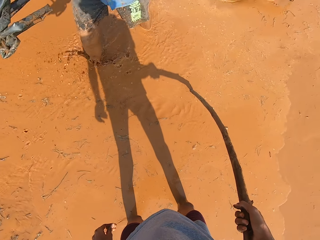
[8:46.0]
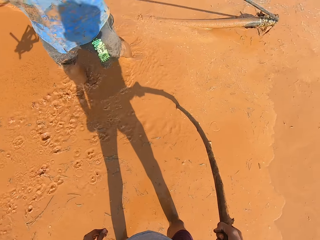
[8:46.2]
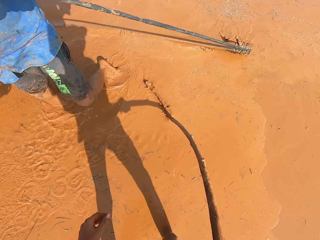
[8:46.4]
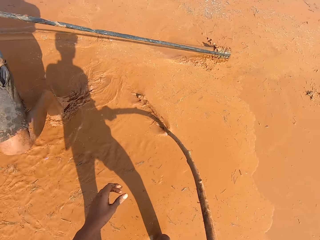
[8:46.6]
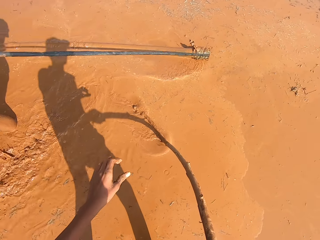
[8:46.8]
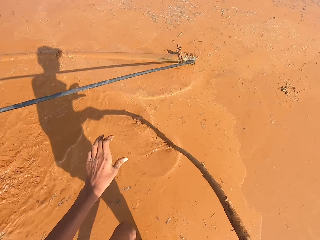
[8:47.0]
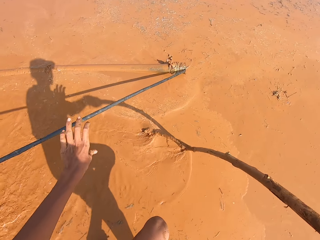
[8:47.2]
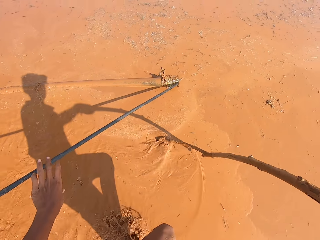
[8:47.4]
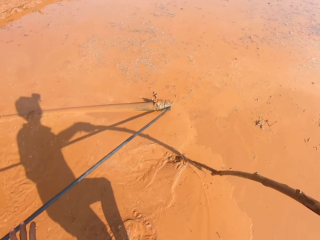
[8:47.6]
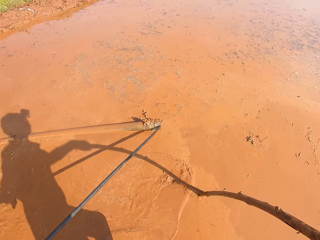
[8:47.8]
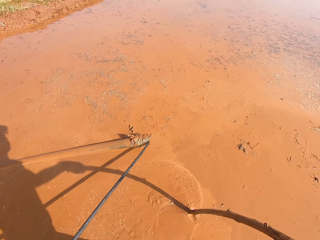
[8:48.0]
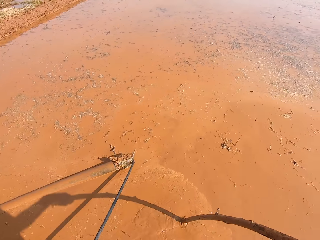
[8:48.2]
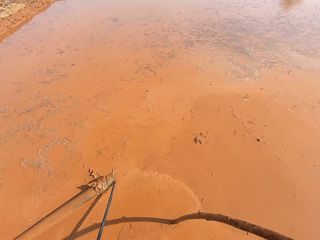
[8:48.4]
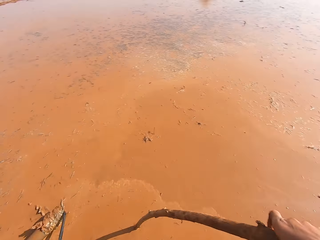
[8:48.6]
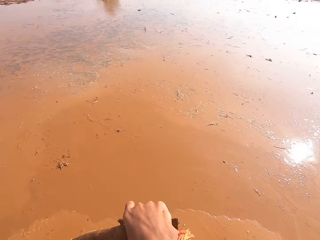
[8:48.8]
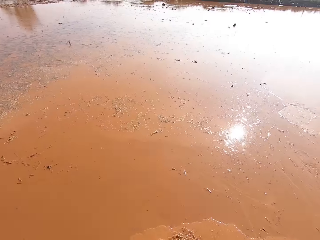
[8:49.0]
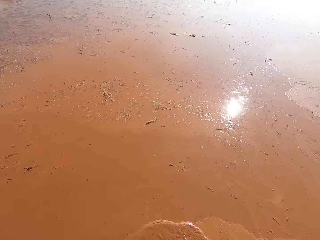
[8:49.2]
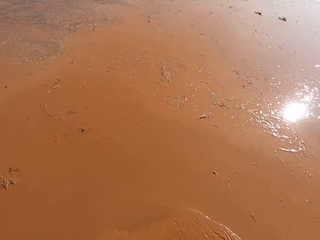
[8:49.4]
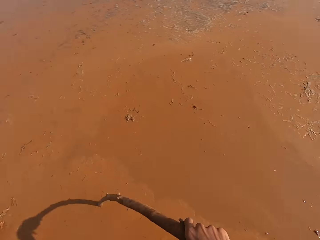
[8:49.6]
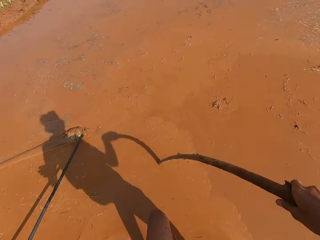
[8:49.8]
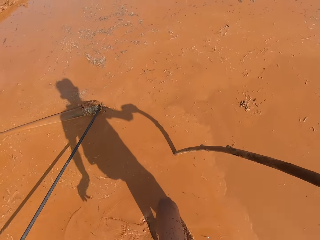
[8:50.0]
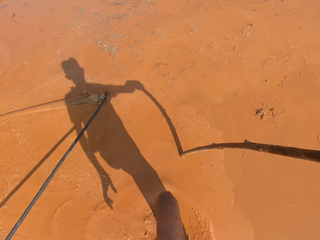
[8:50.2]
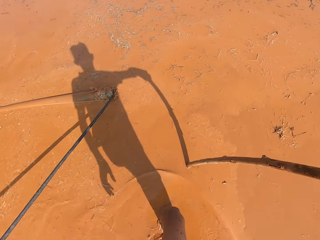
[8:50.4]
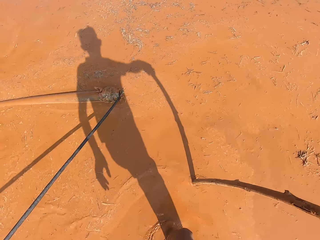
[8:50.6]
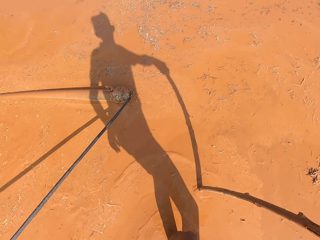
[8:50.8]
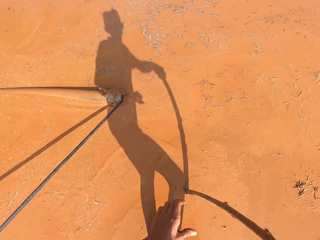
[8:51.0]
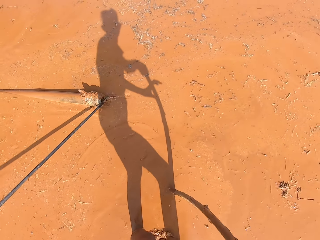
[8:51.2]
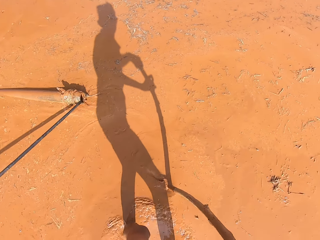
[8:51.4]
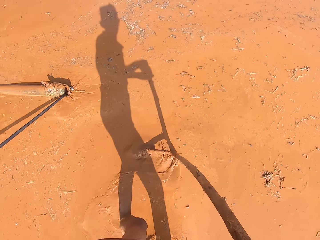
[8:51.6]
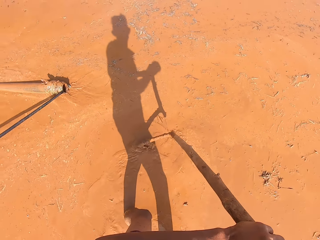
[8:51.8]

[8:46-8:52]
The man walks through the mud with the stick hooked with rods in both hands.

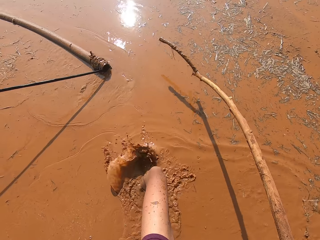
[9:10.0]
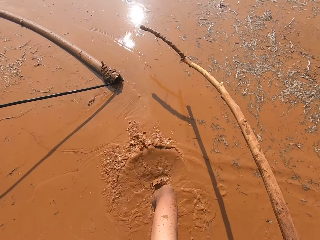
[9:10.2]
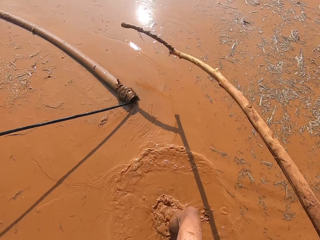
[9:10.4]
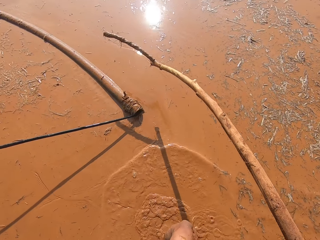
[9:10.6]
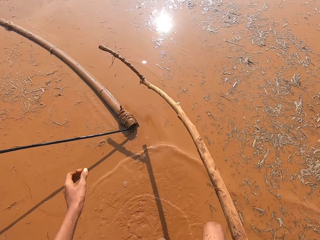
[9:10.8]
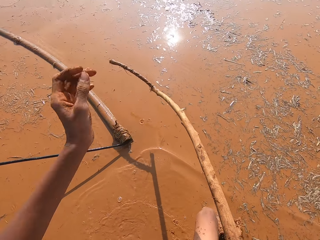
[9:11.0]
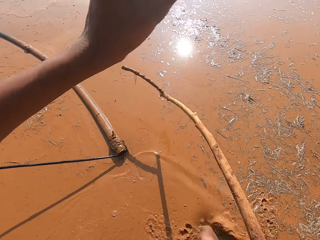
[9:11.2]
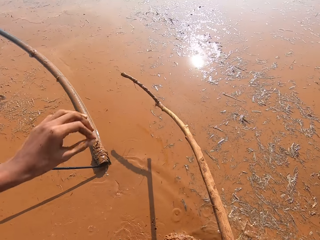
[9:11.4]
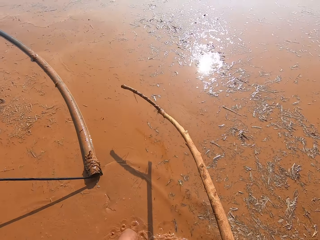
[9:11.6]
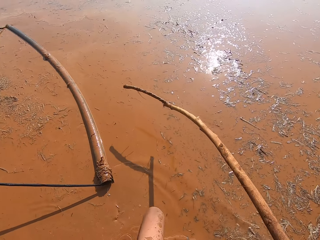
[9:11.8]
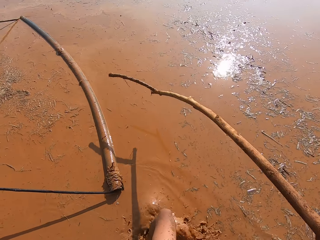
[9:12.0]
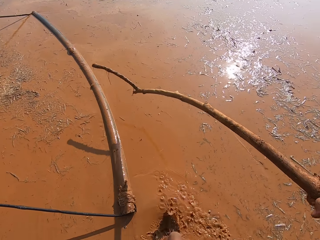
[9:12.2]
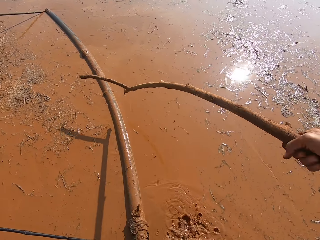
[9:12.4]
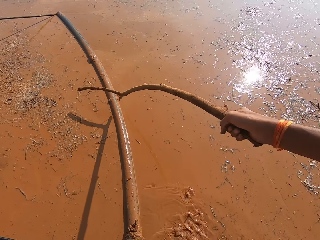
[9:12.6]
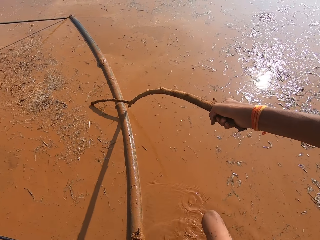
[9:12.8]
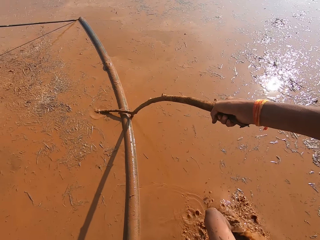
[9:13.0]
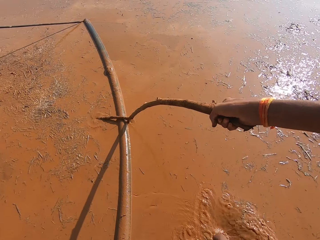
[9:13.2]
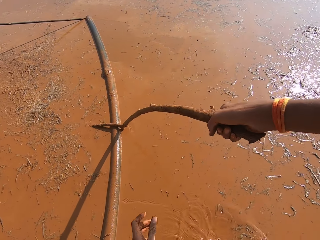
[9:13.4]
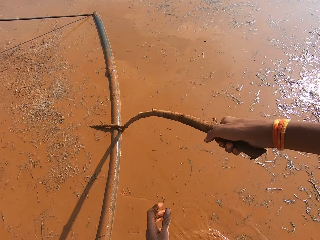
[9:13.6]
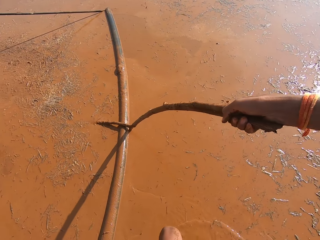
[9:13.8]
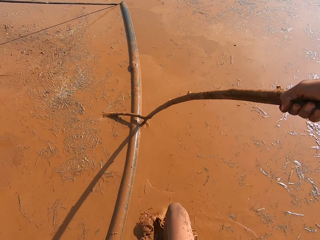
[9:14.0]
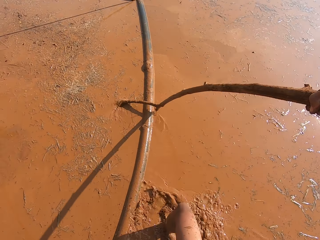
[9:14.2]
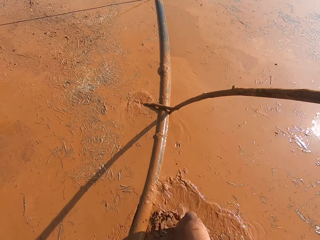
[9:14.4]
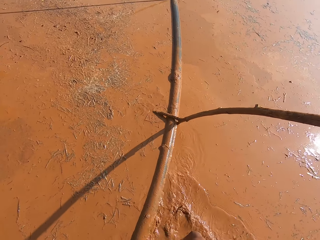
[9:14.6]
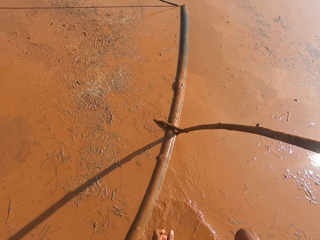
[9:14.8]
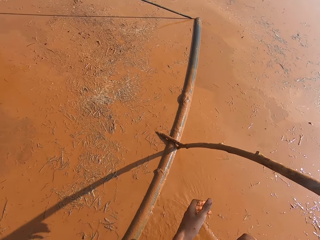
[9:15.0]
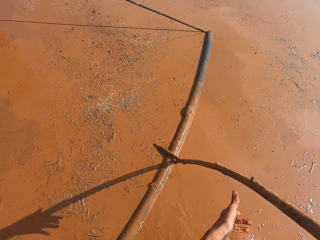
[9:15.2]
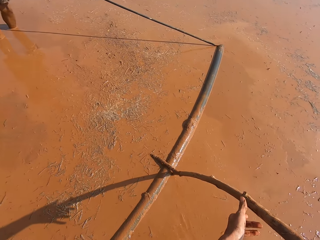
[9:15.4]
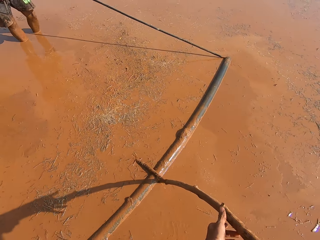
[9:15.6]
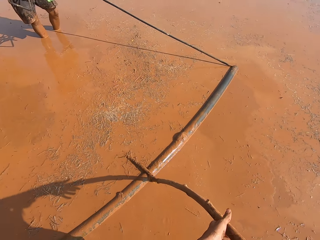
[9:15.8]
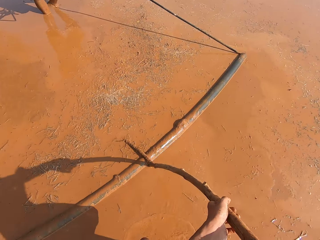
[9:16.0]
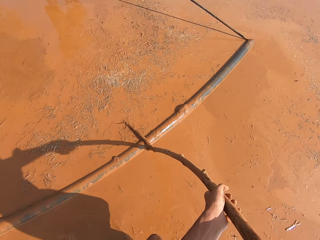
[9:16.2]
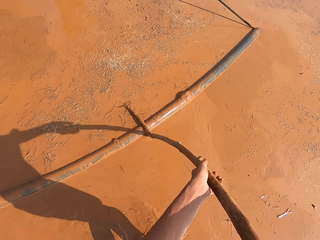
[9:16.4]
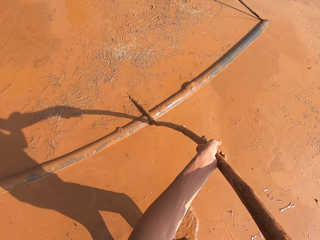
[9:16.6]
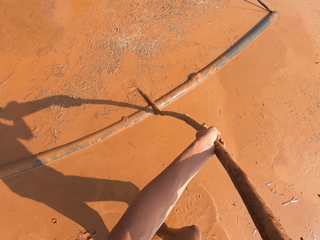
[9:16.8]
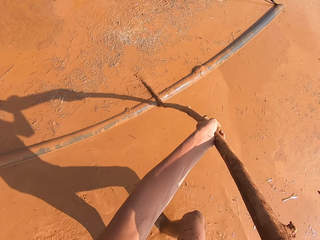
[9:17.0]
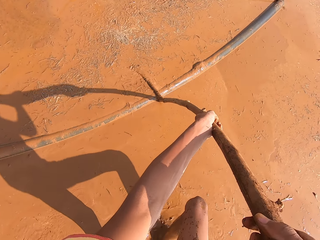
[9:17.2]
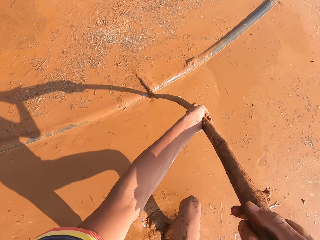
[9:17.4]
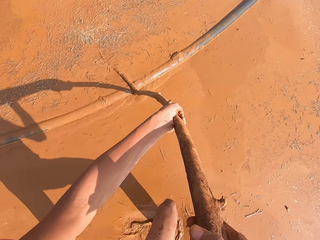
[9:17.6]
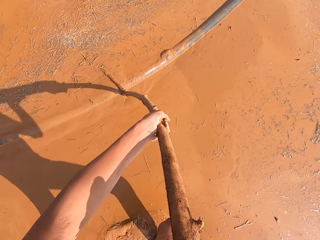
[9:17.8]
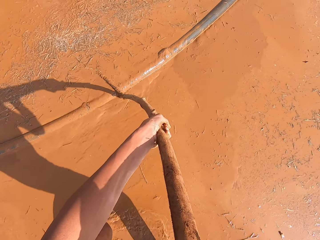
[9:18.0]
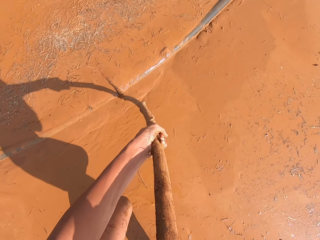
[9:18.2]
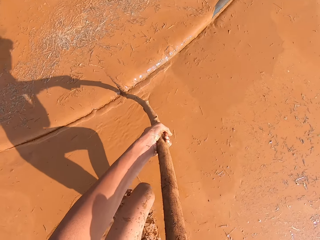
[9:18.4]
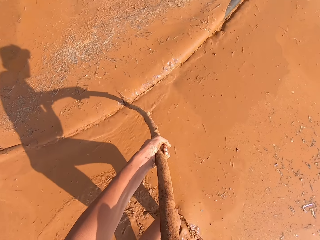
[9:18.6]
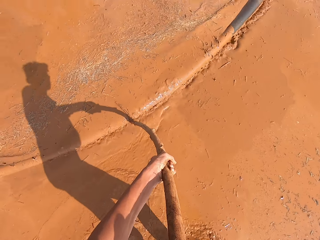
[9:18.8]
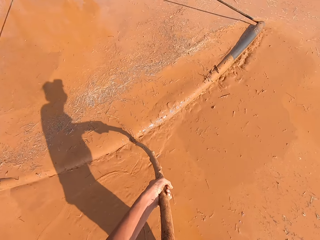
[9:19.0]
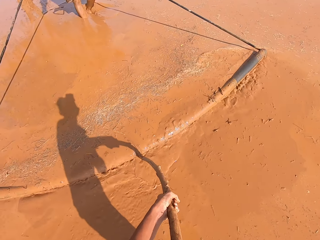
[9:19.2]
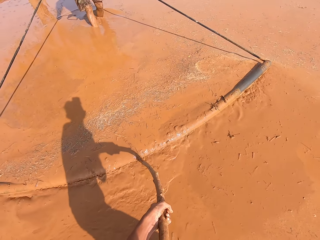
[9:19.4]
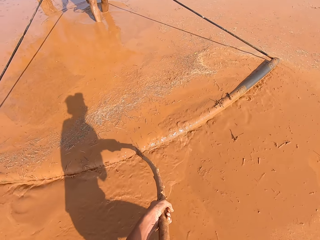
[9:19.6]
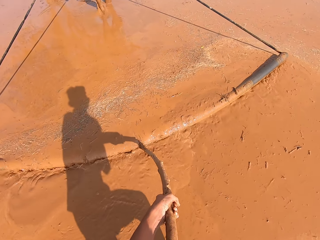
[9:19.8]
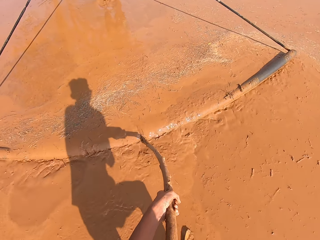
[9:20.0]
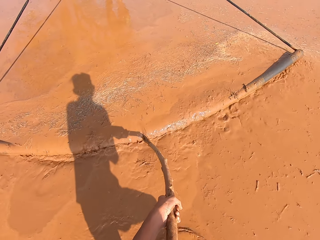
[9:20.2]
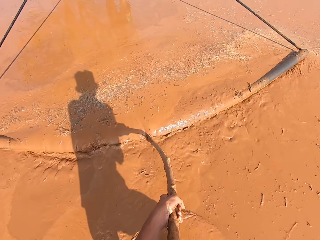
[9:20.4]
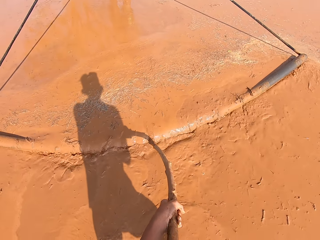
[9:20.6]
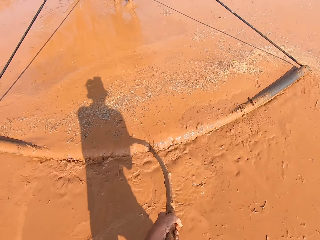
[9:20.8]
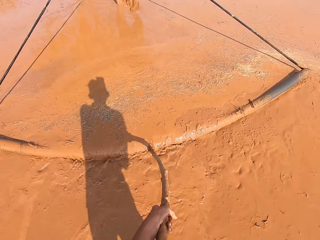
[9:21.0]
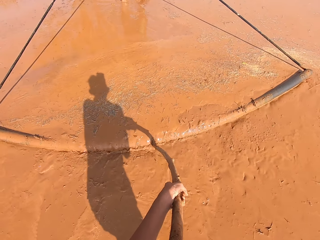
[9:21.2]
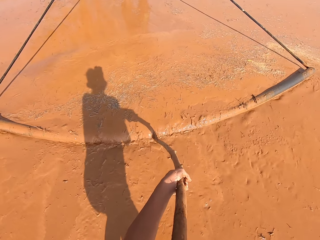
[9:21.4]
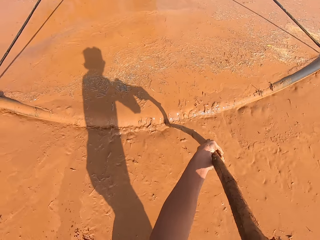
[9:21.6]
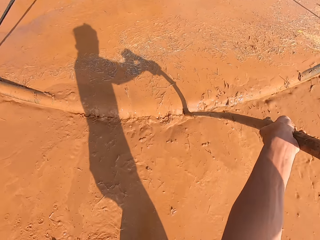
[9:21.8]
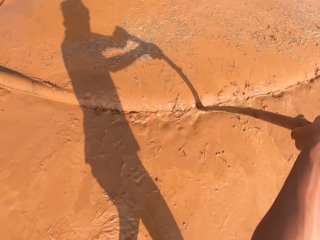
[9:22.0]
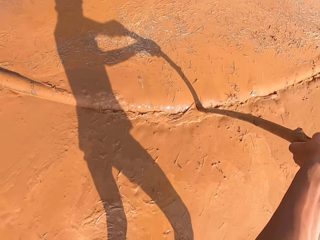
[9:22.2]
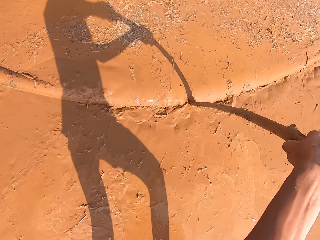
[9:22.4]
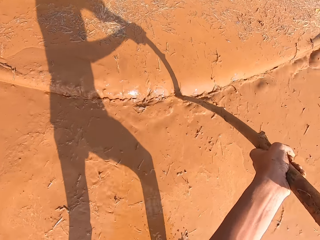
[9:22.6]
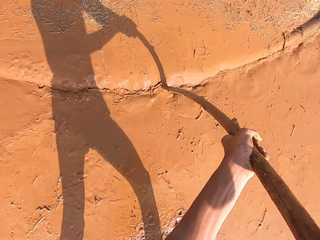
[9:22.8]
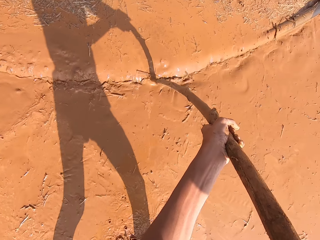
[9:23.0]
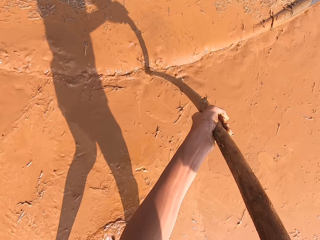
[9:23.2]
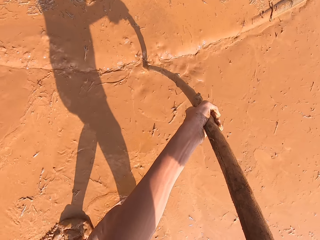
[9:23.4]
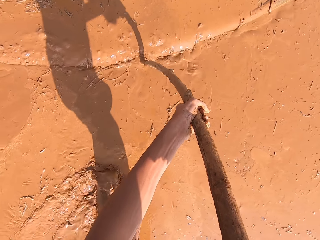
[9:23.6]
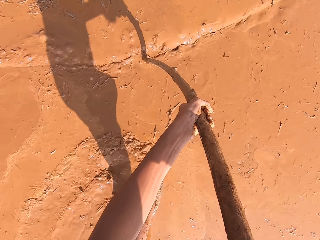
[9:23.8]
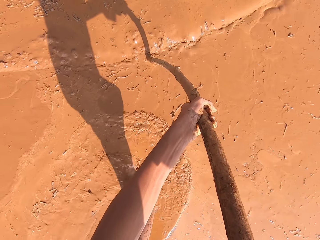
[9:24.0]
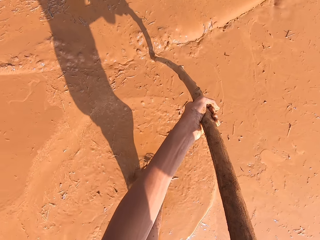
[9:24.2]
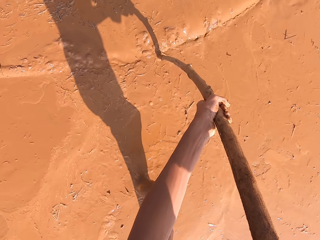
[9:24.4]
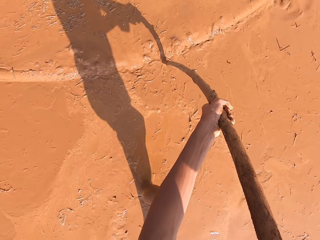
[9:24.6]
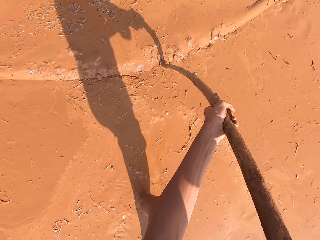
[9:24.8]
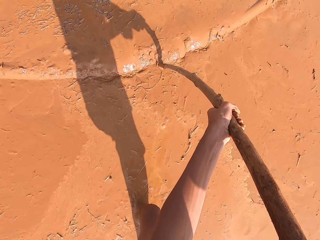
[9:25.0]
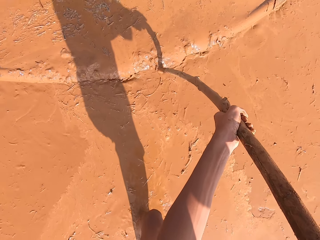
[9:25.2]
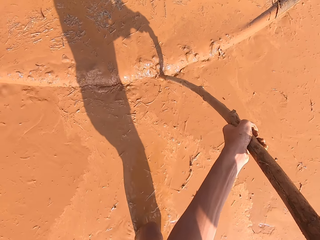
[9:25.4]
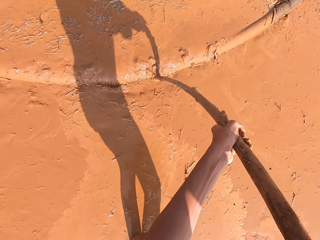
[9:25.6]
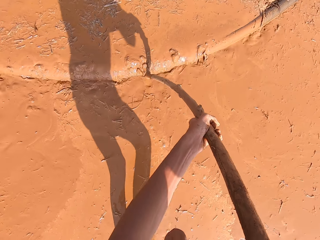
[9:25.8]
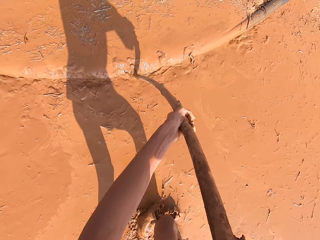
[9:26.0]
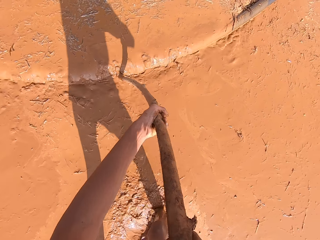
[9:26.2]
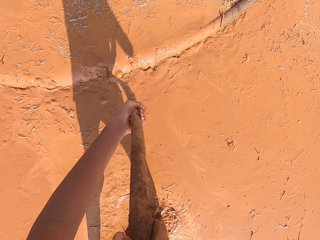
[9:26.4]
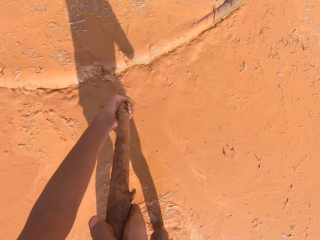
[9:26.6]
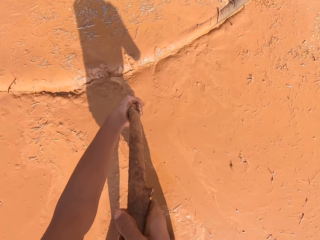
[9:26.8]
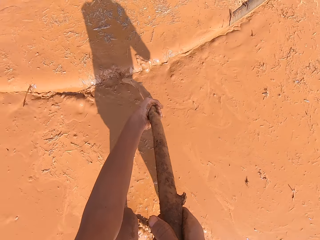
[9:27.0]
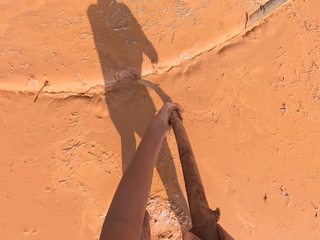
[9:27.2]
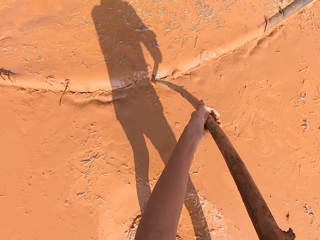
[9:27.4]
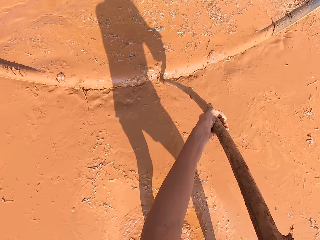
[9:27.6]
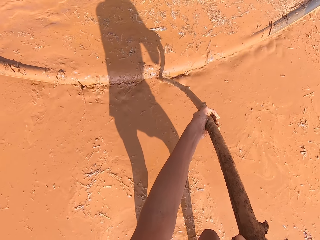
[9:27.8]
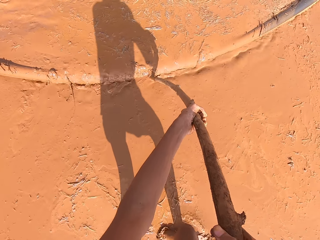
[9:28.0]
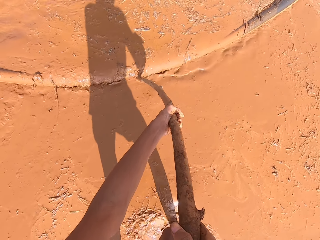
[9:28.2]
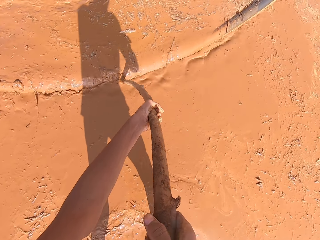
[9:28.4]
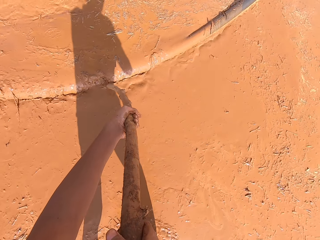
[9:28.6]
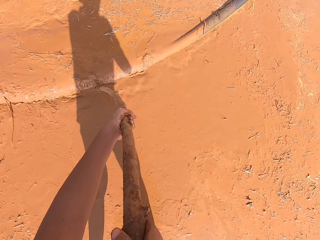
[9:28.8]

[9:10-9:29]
The camera wearer moves around. The man pulls the rod. The camera wearer fixes the stick to the stick hooked with rods with his right hand. The man pulls the locally fabricated leveler with his hands. The camera wearer pushes the locally fabricated leveler with the stick in his hands.
